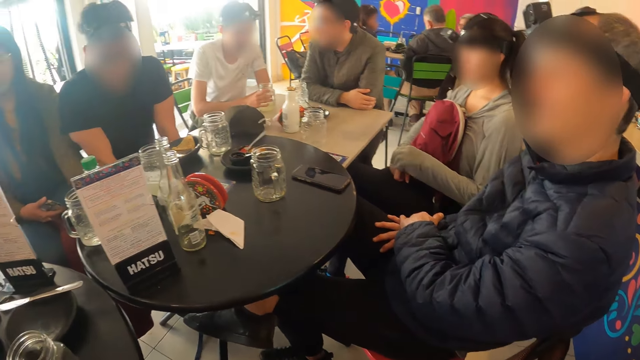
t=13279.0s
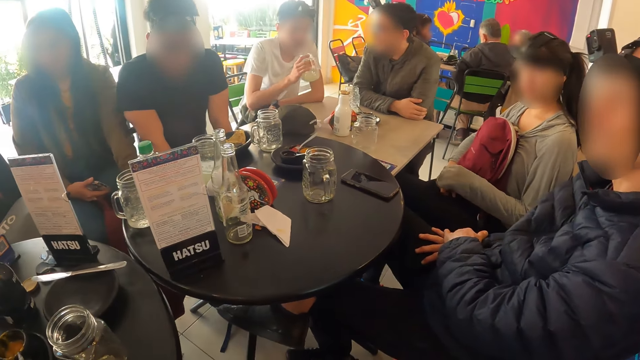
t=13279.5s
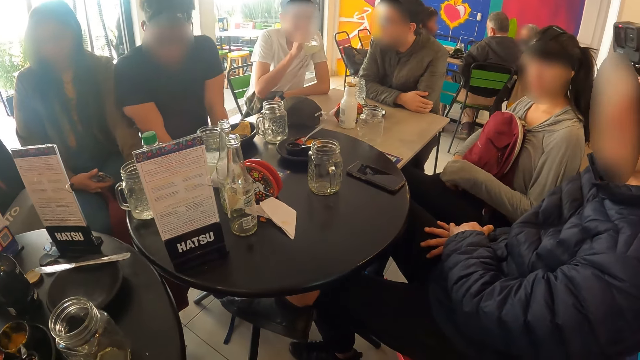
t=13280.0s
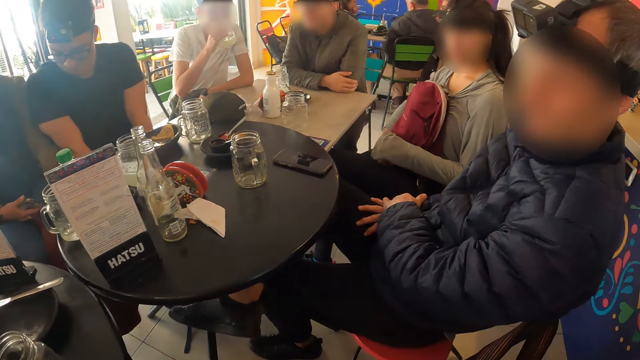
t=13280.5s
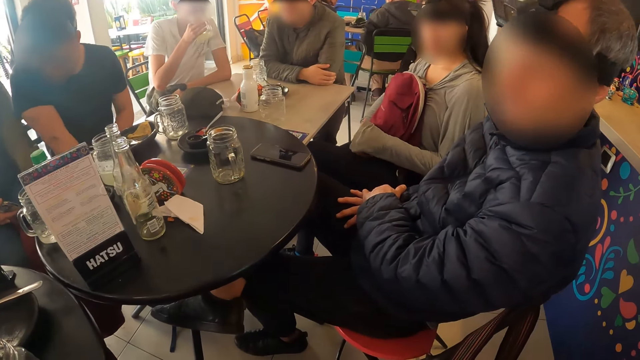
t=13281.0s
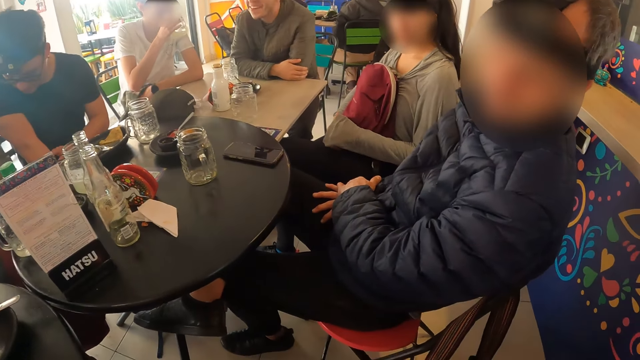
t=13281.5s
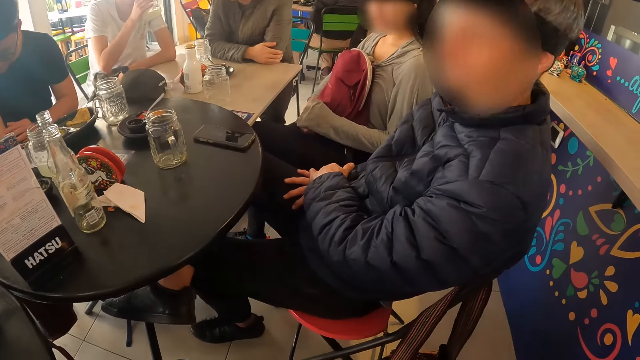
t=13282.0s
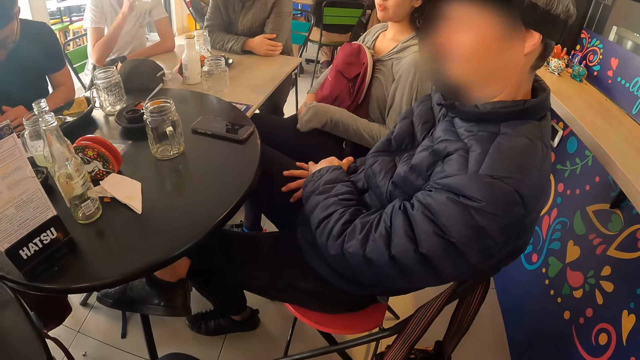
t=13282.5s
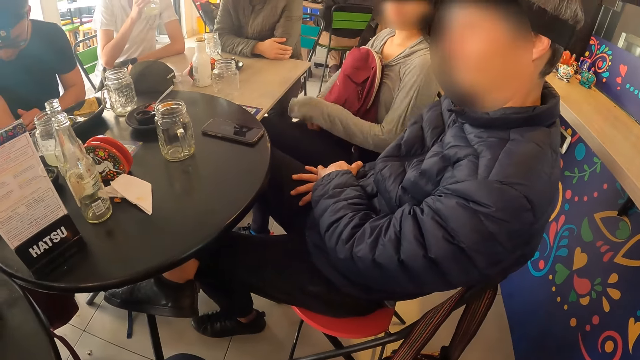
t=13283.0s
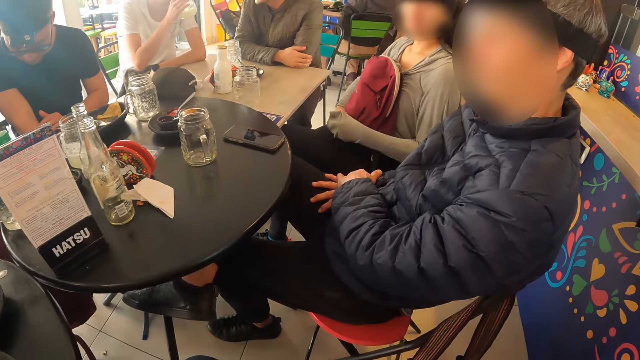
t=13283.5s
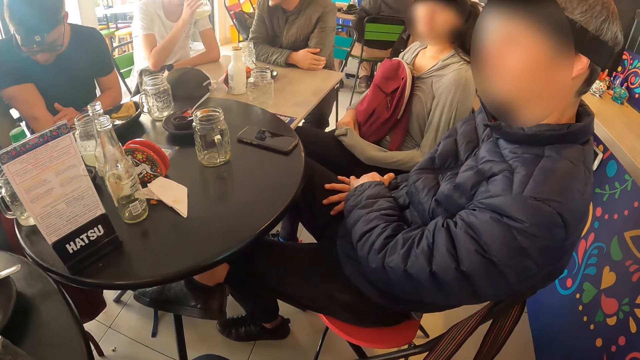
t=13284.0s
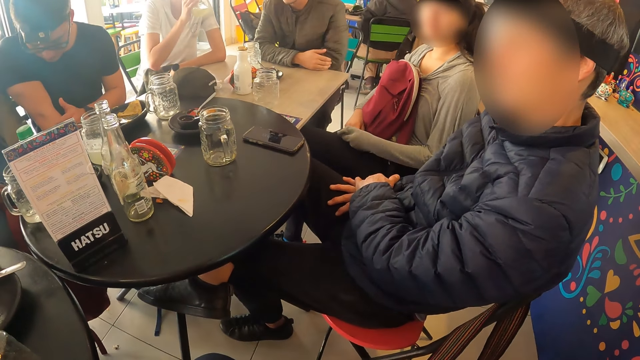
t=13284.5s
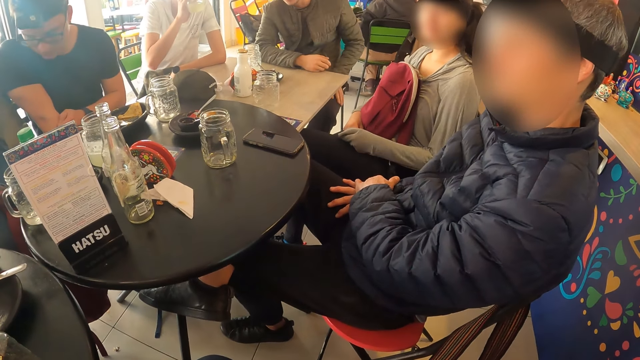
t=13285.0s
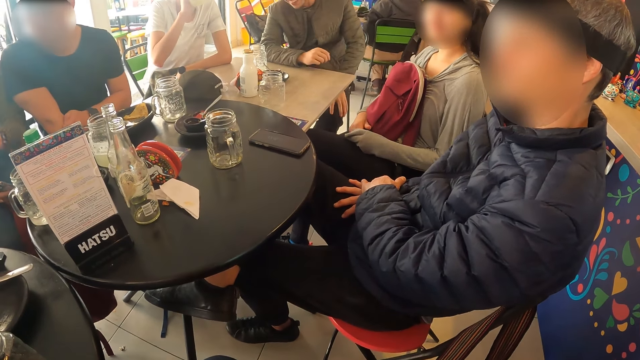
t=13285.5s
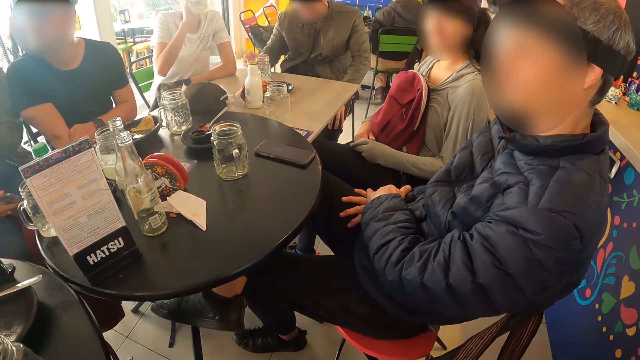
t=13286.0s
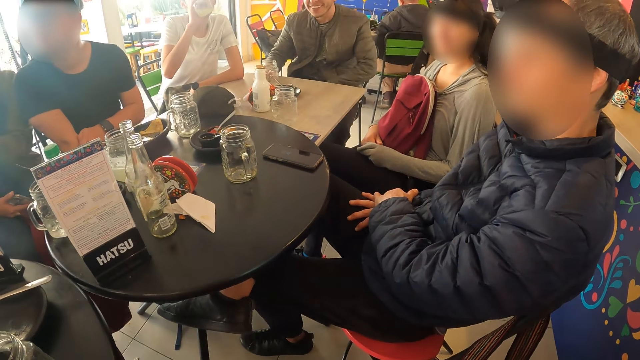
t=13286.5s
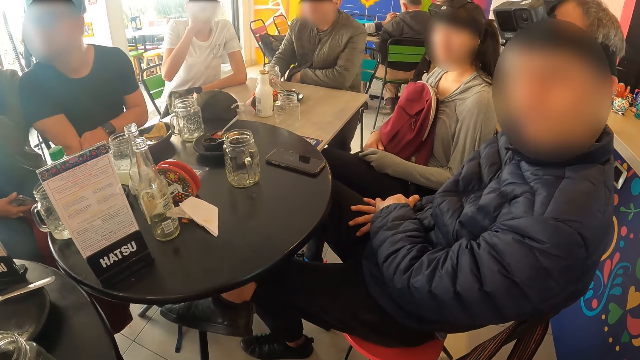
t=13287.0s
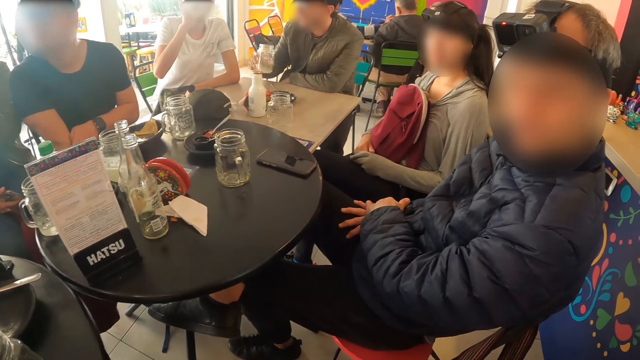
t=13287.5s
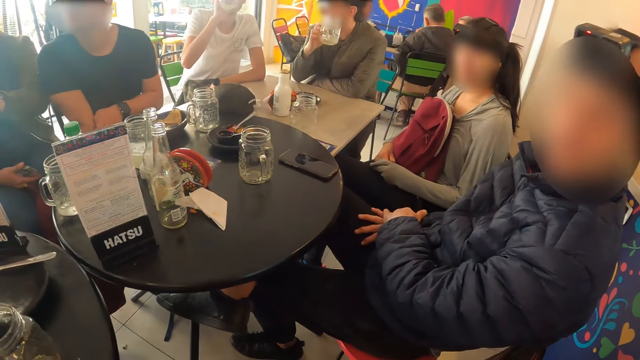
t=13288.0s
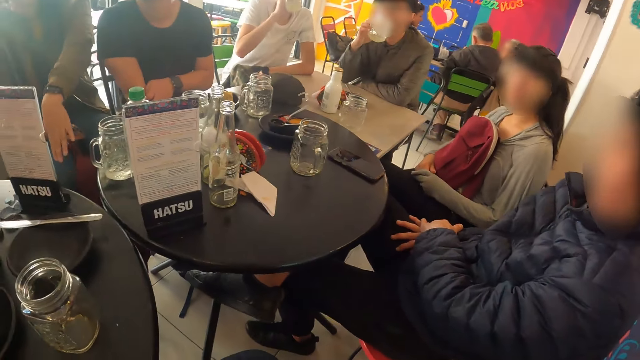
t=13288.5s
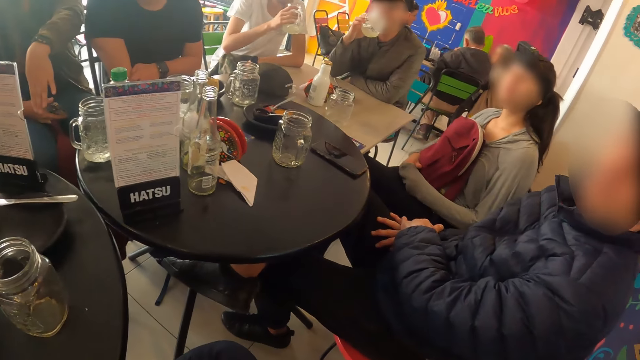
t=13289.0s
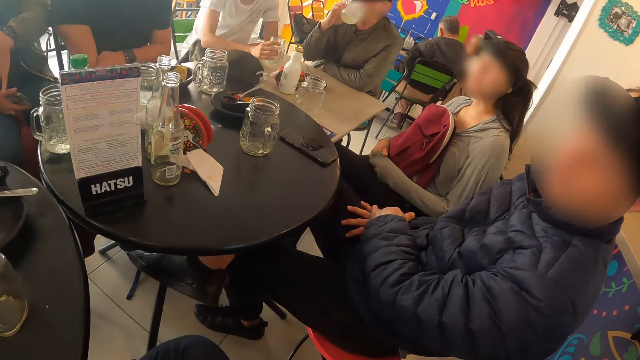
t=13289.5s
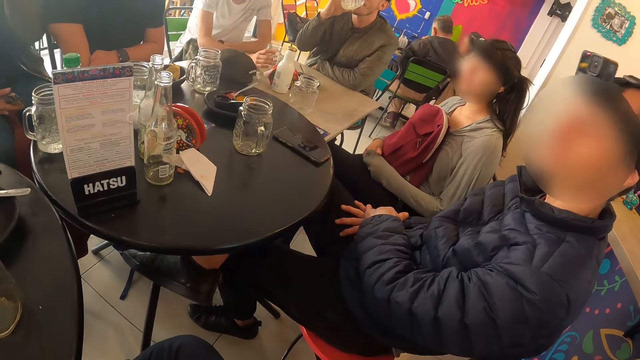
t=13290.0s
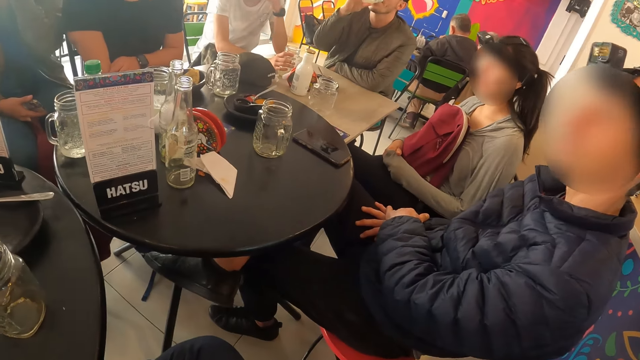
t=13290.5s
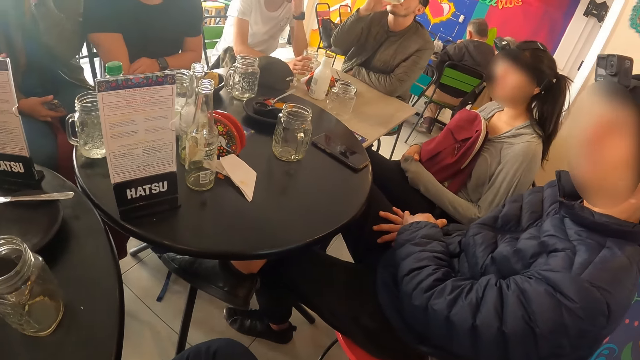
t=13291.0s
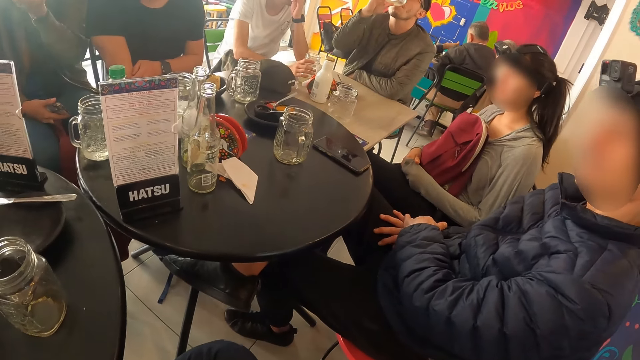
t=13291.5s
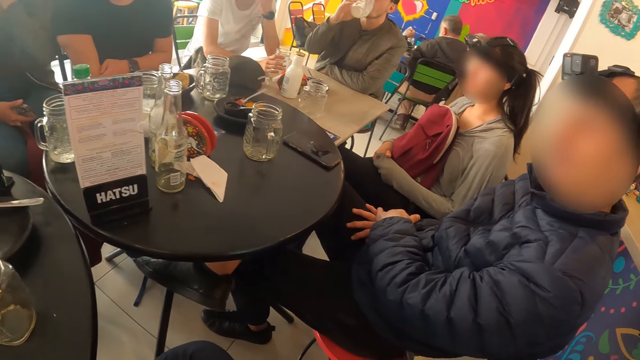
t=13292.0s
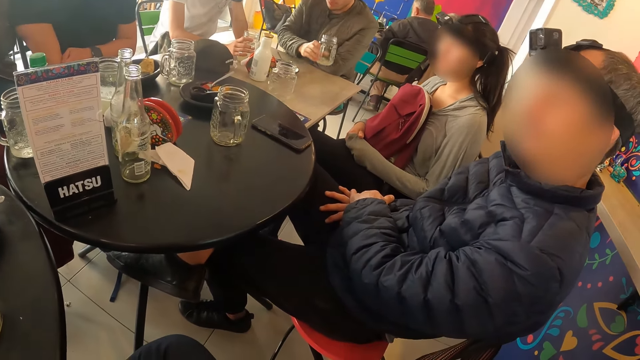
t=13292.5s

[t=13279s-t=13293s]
The third man picks up a glass cup from the table with his right hand. The woman scratches her right hand with her left hand. The third man drinks from the glass cup in his right hand. A fourth man rubs his right arm with his left hand. The first man places his left hand on his left leg, picks up the glass cup from the table with his right hand, places his left arm on the table, and drinks from the glass cup in his right hand. The second man nods his head. The other woman gesticulates with her left hand. The third man drops the glass cup on the table with his right hand. The woman nods her head. The third man raises his left hand.

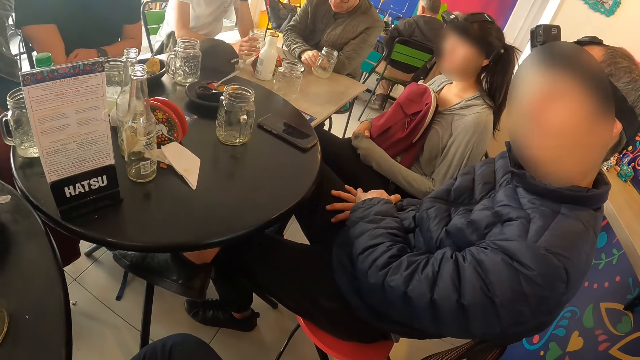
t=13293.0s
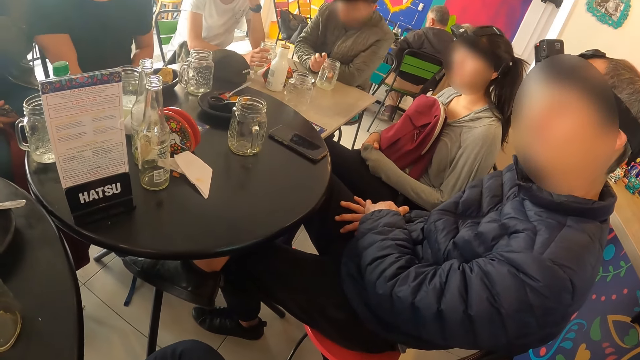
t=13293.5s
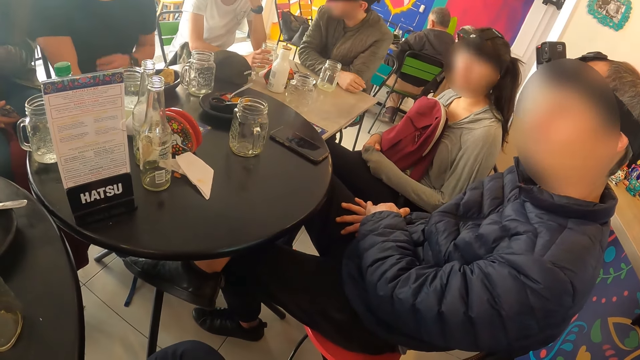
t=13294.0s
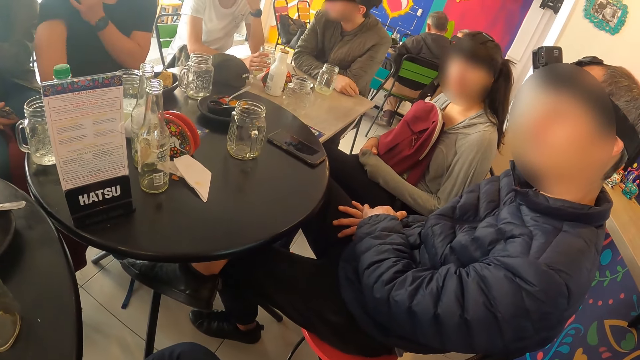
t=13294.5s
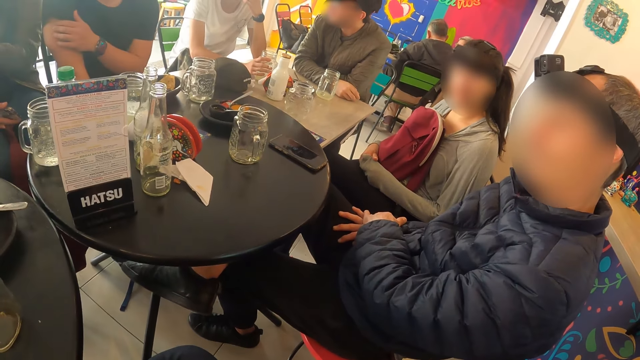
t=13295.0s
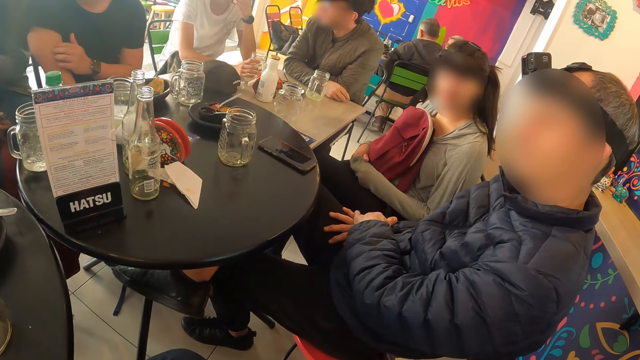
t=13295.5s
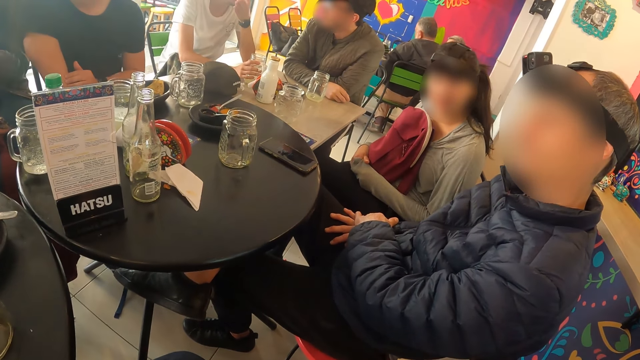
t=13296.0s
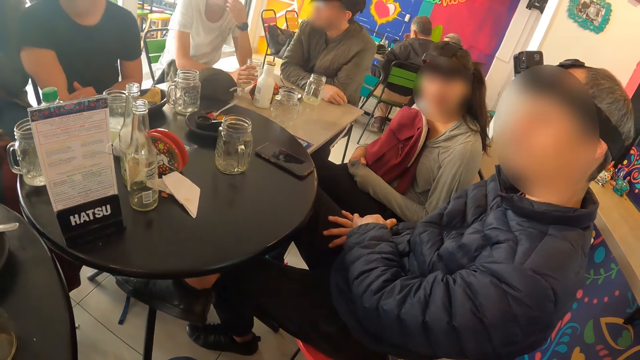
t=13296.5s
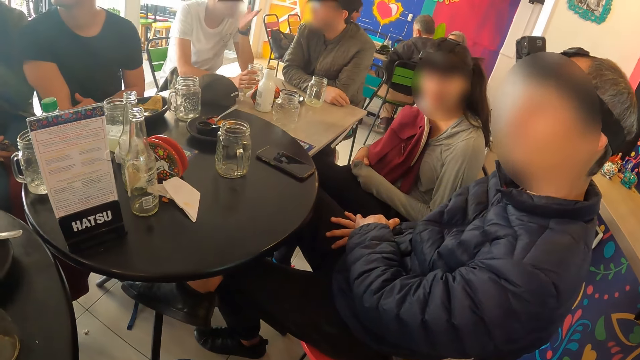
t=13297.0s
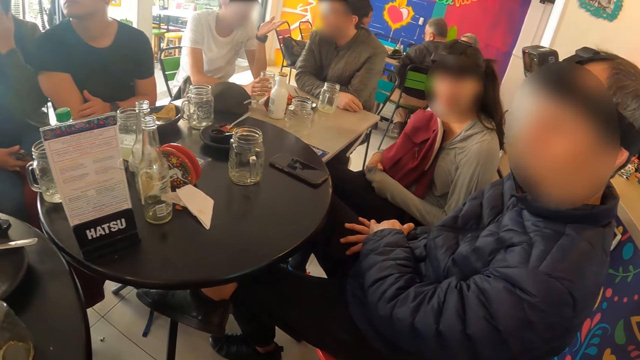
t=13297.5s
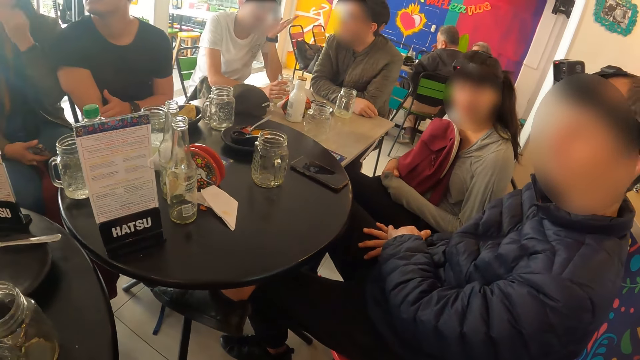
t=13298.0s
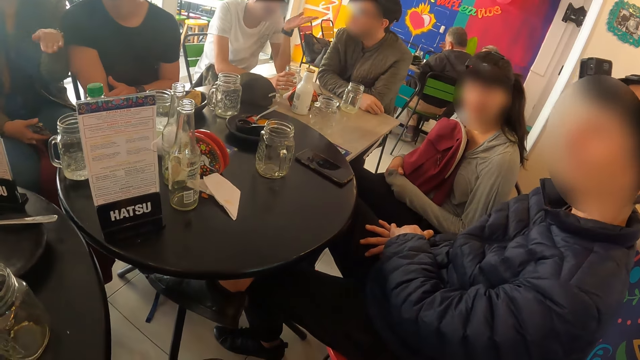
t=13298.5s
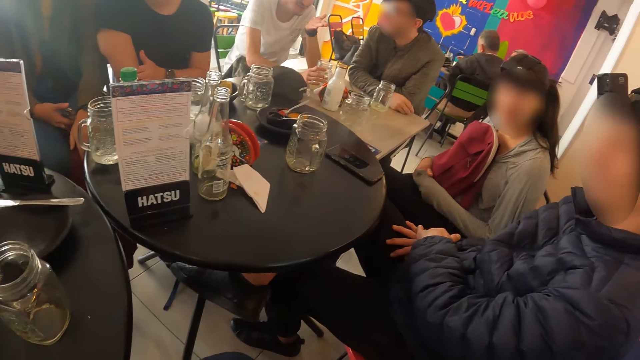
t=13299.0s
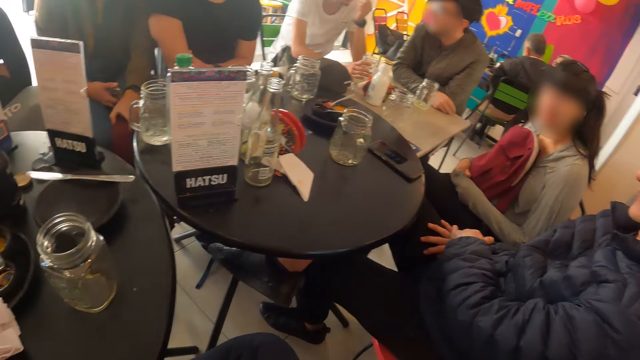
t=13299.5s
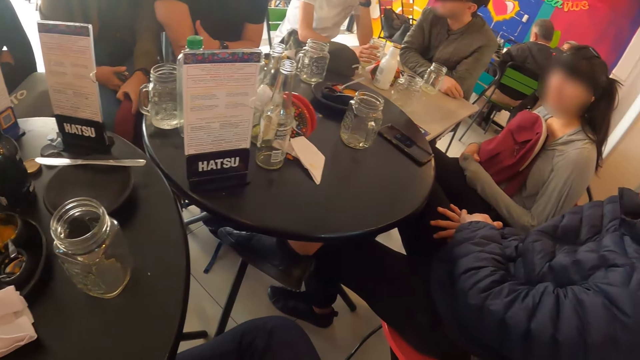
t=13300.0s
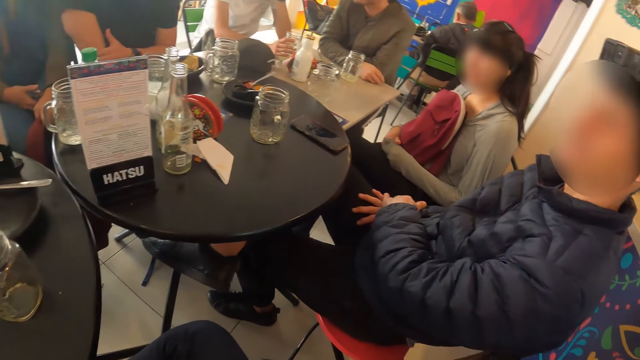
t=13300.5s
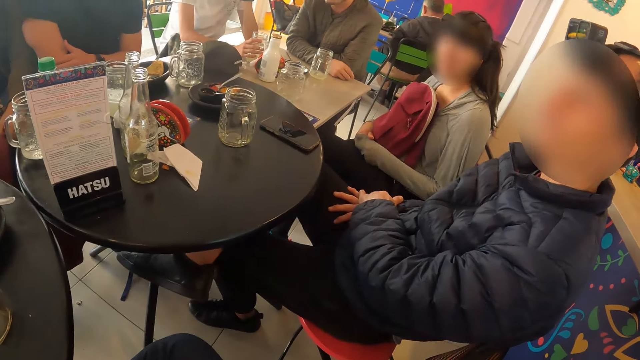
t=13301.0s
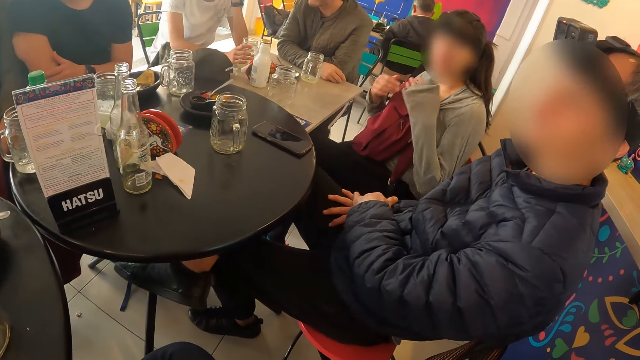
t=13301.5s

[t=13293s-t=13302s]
The first man drops the glass cup on the table with his right hand, and rests his right arm on the table. The fourth man adjusts his shirt with his left hand, and rubs his right arm with his left hand. The first man interacts with the third man. The third man gesticulates with his left hand. The second man nods his head. The camera wearer looks at the second man and the woman.
